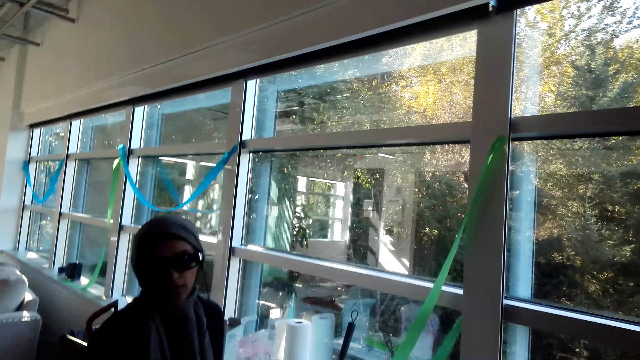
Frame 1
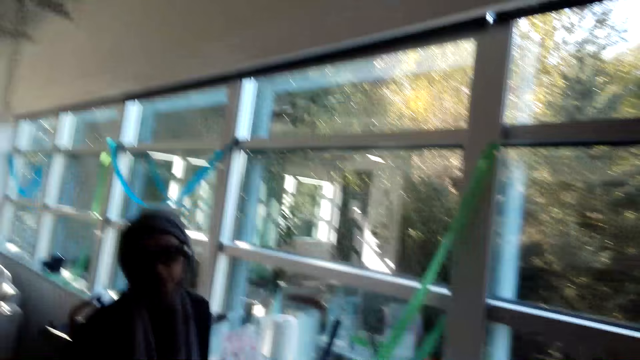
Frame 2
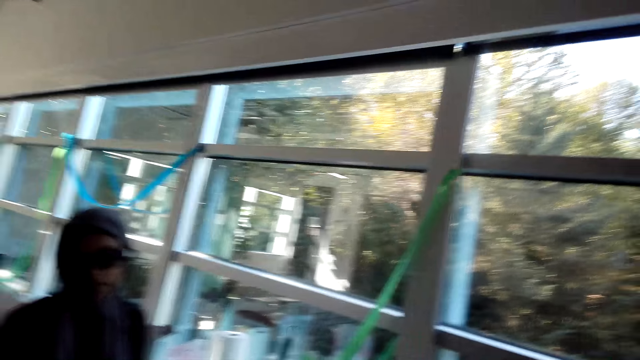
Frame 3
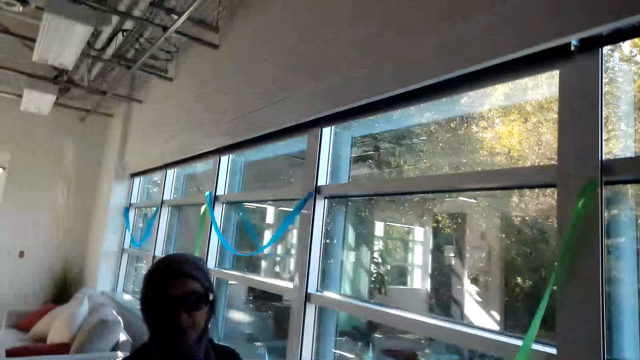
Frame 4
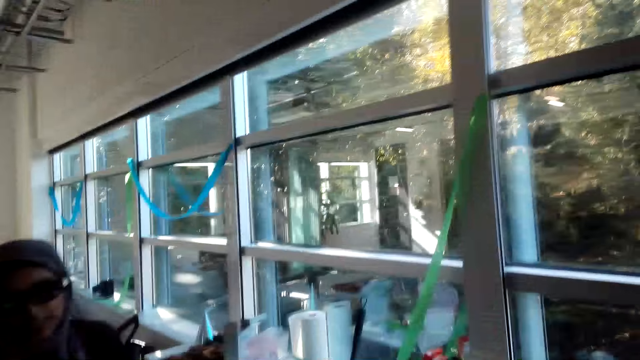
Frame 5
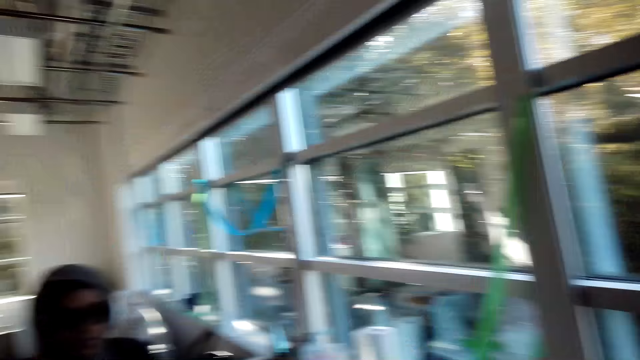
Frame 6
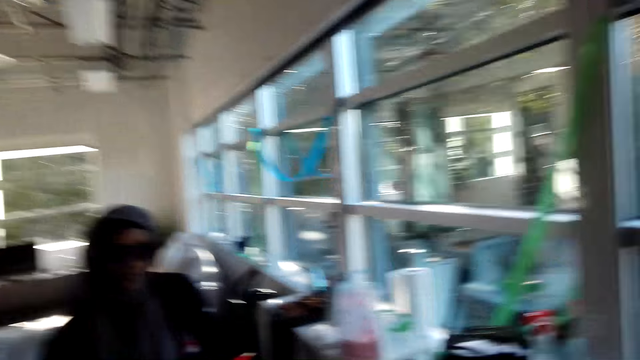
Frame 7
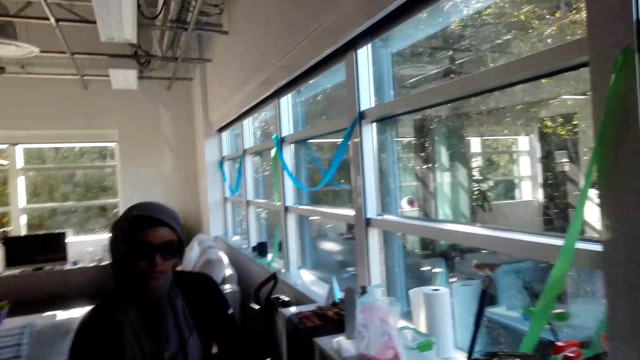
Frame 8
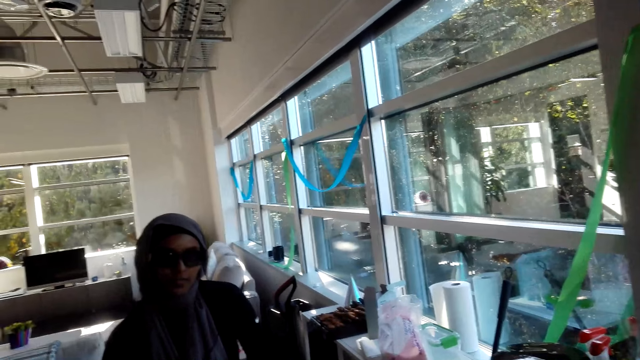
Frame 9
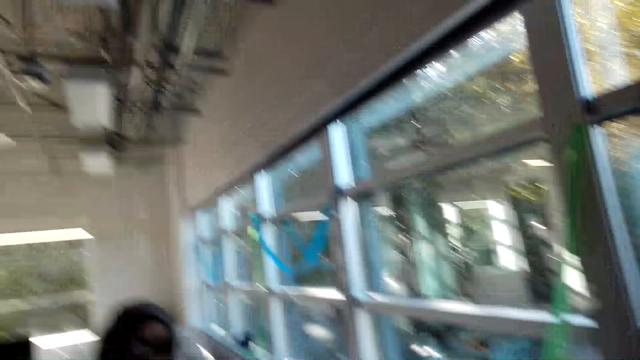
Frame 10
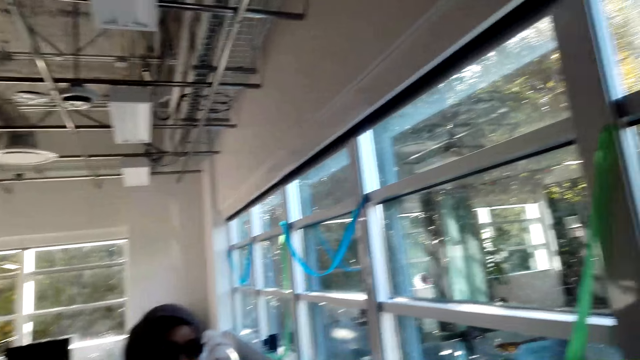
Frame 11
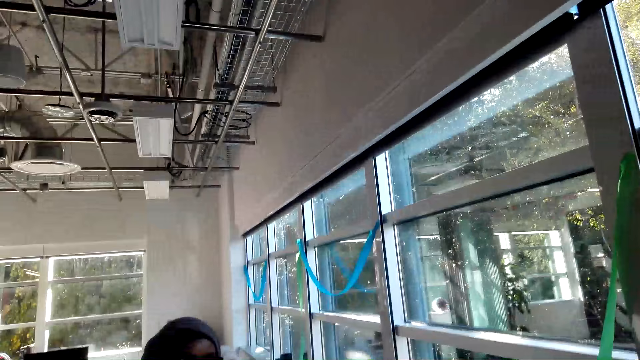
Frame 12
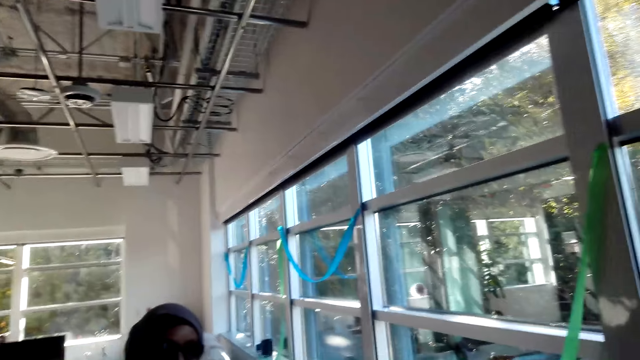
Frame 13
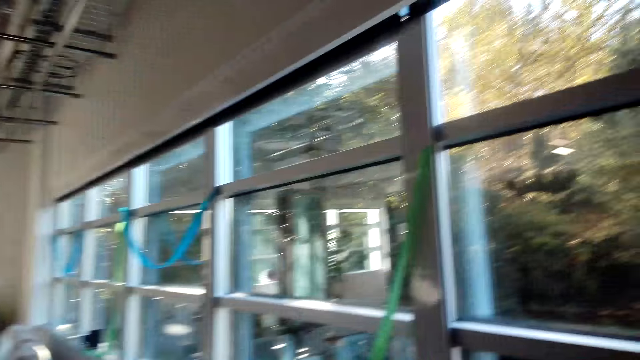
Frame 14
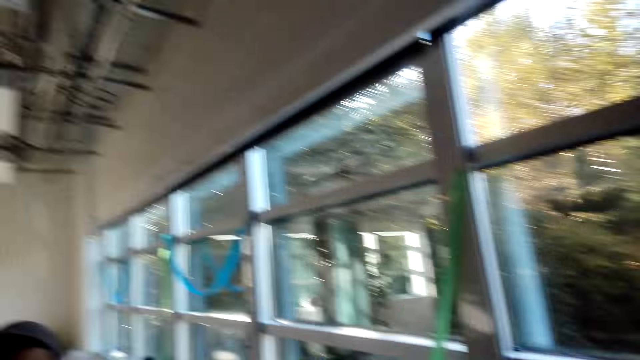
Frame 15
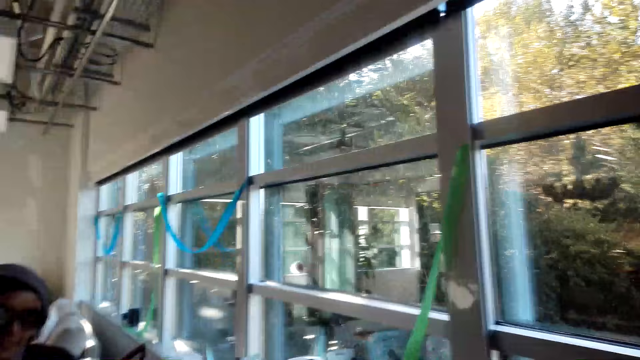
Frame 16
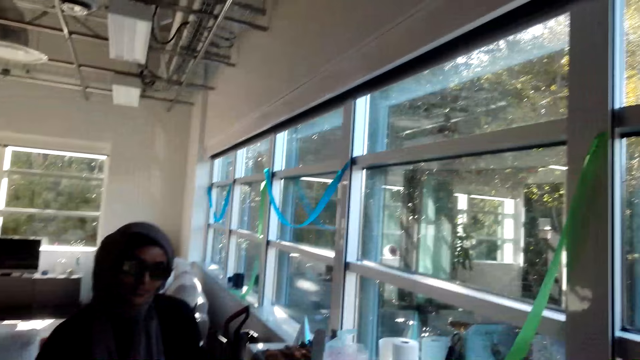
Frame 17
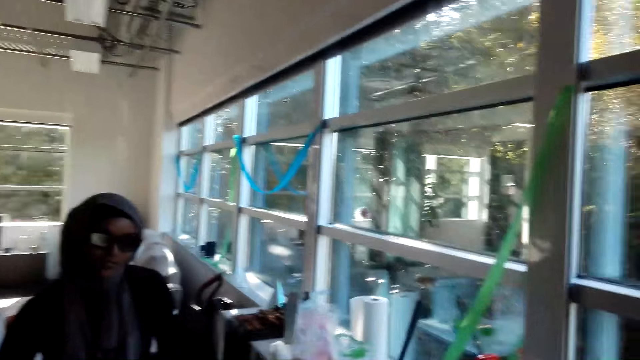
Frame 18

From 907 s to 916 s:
The lady speaks to the camera wearer. The camera wearer speaks to the lady.

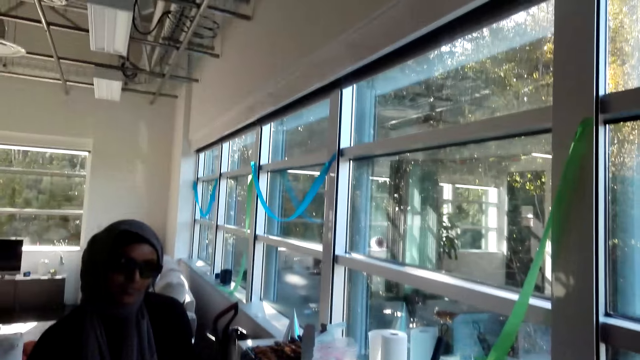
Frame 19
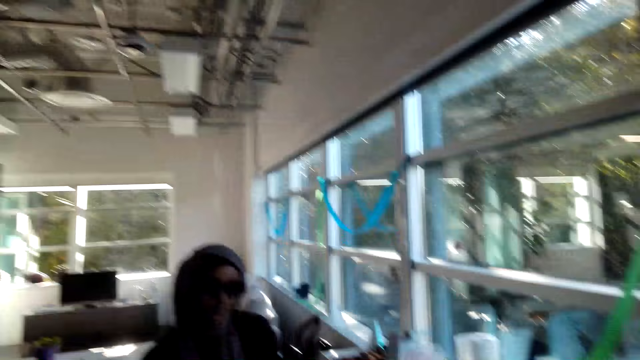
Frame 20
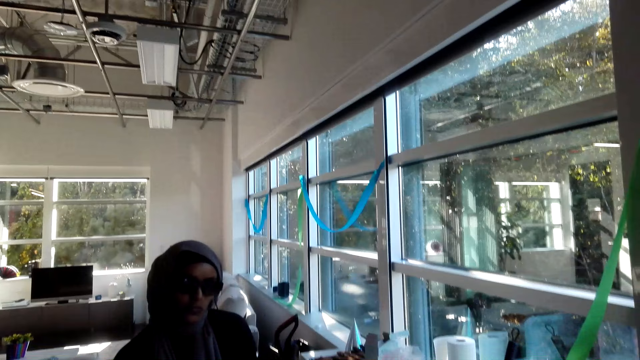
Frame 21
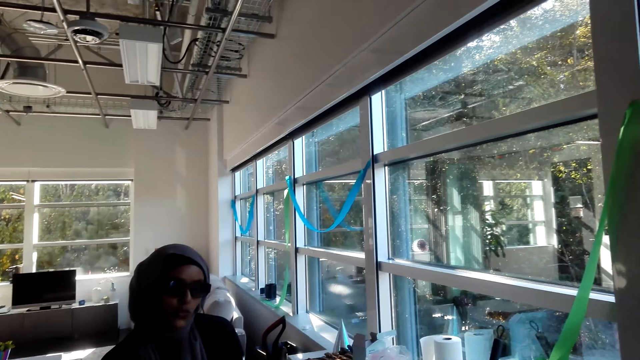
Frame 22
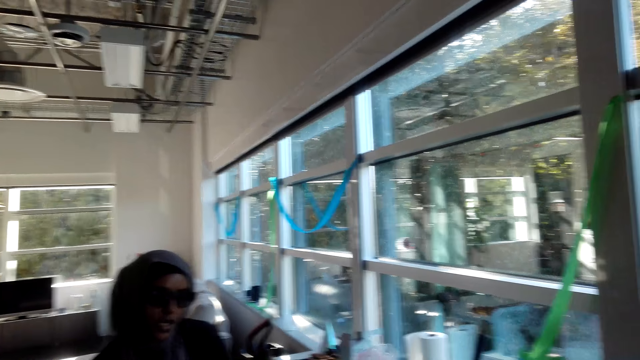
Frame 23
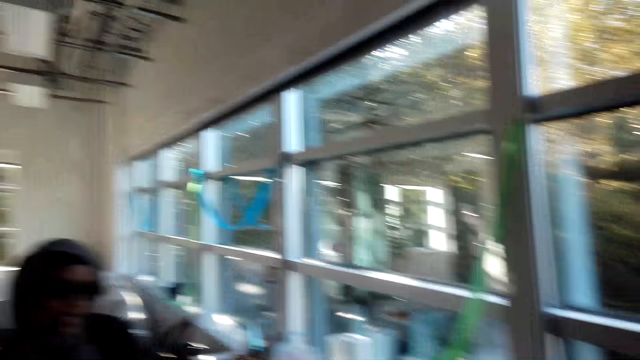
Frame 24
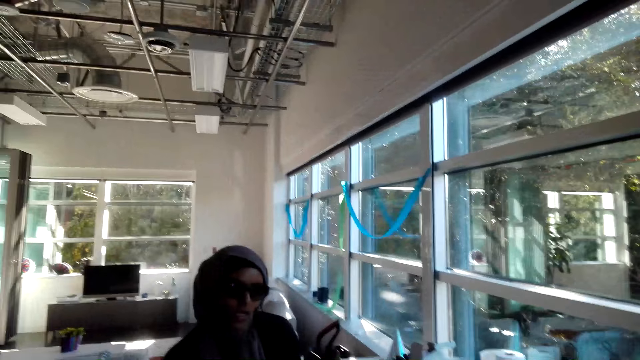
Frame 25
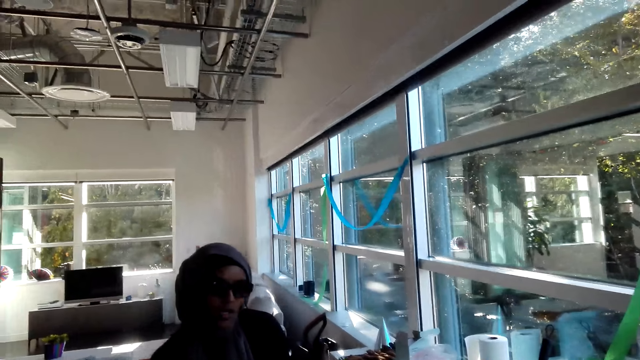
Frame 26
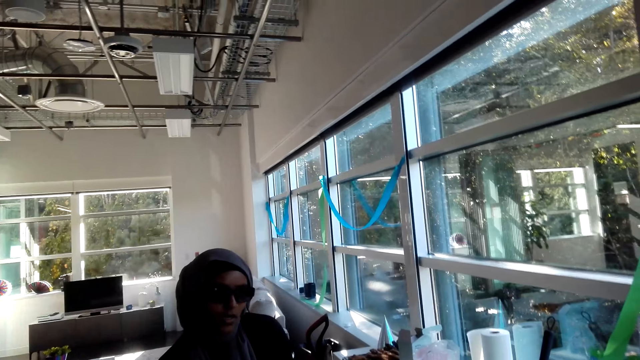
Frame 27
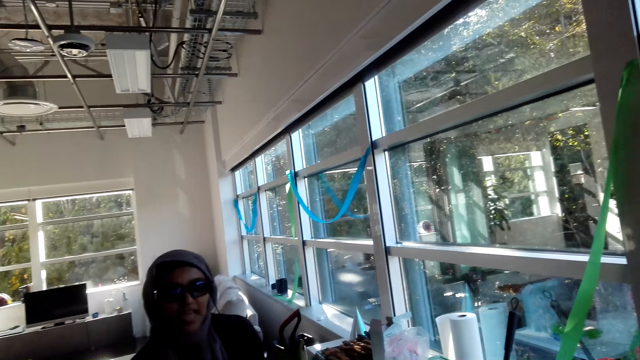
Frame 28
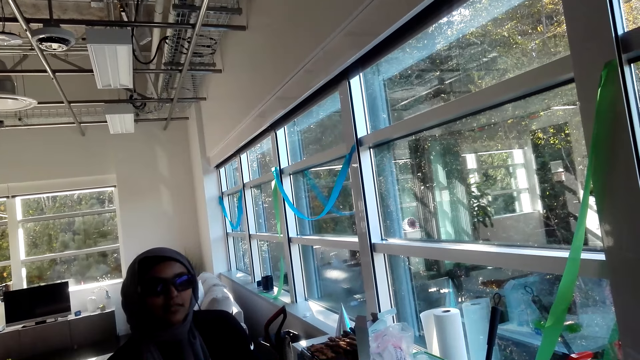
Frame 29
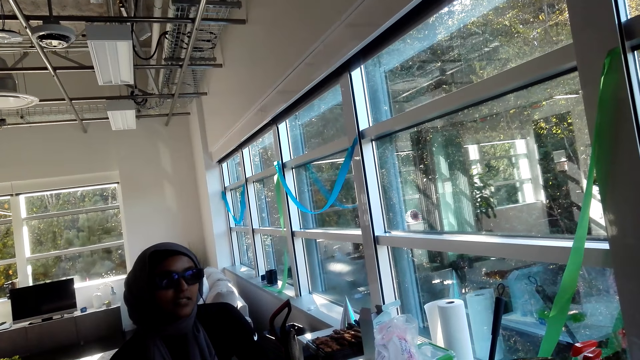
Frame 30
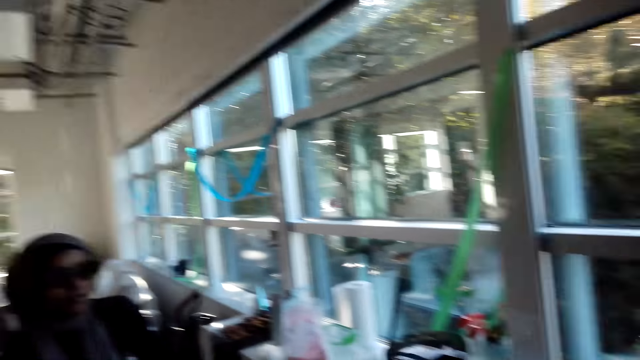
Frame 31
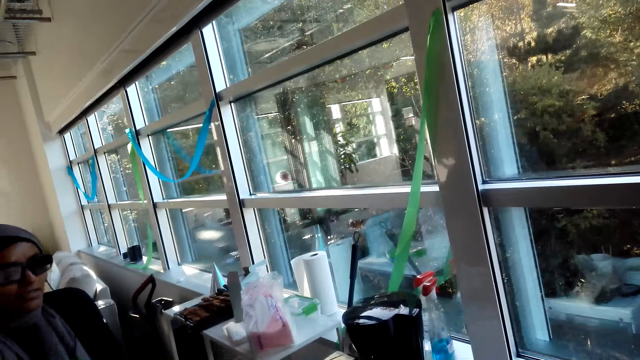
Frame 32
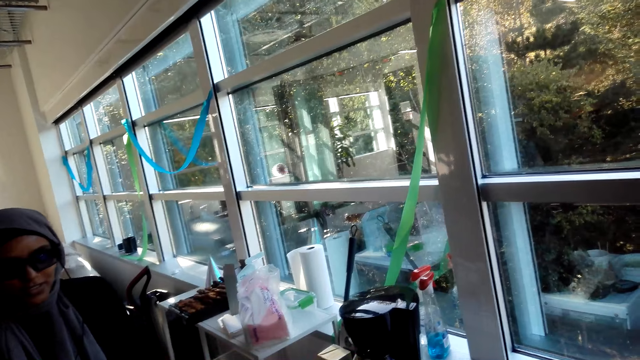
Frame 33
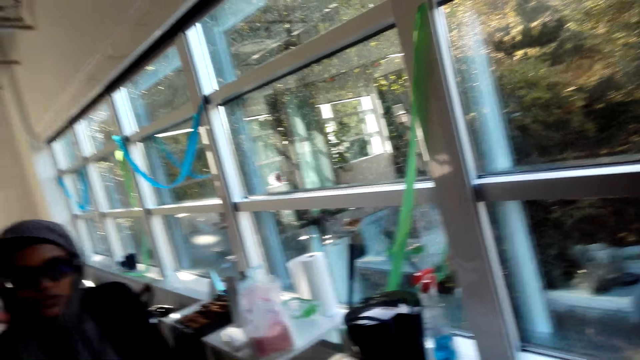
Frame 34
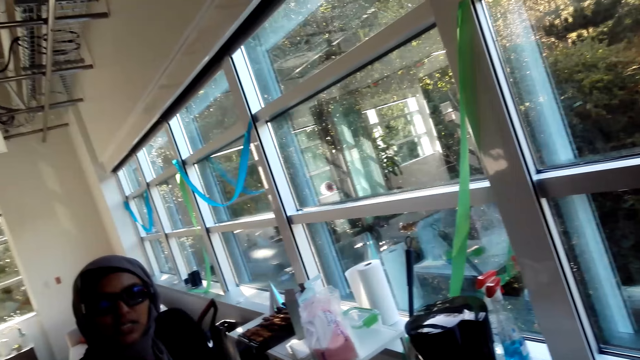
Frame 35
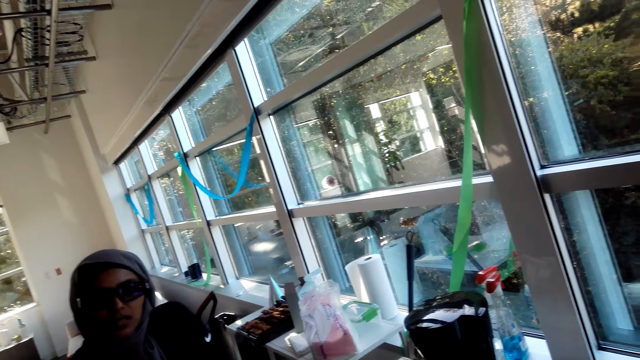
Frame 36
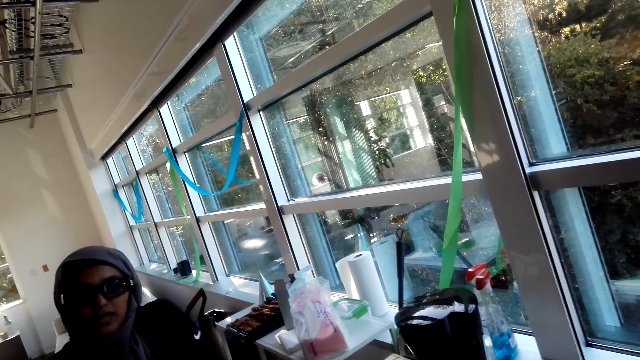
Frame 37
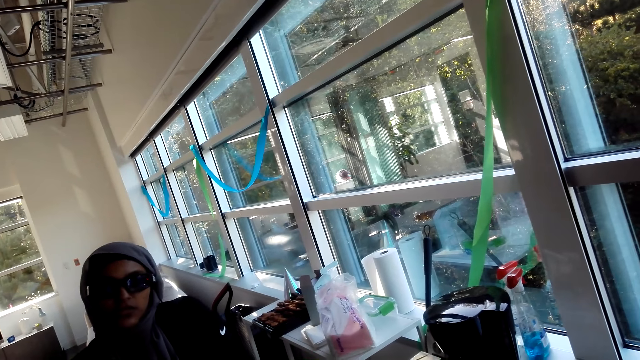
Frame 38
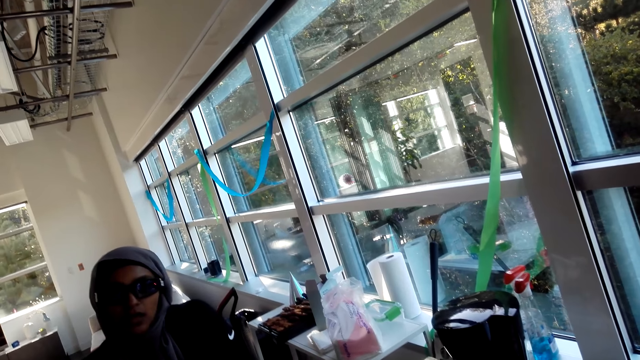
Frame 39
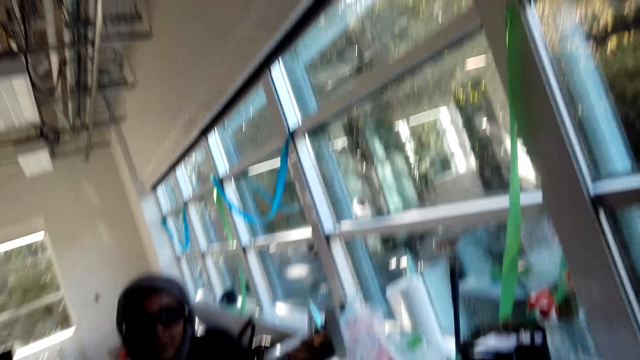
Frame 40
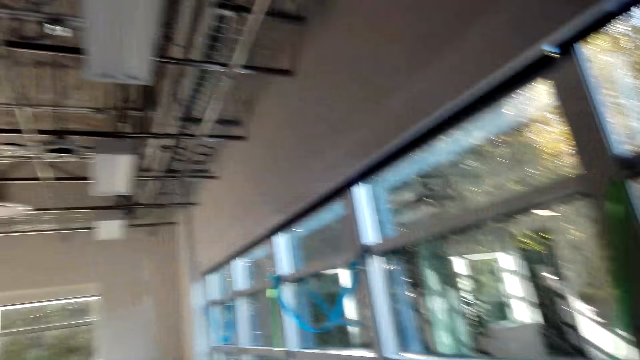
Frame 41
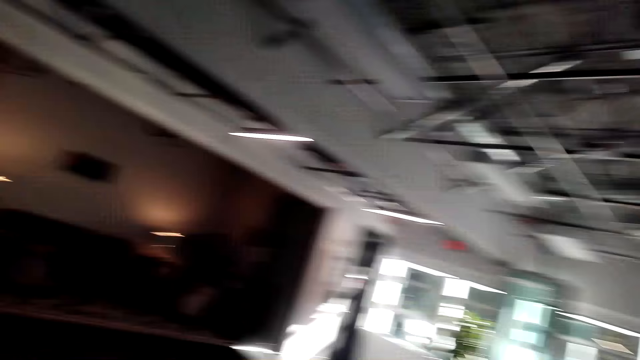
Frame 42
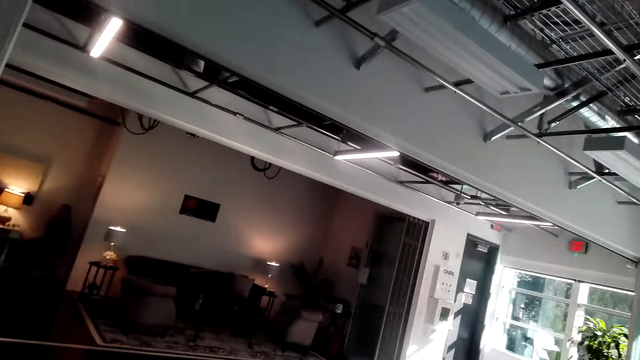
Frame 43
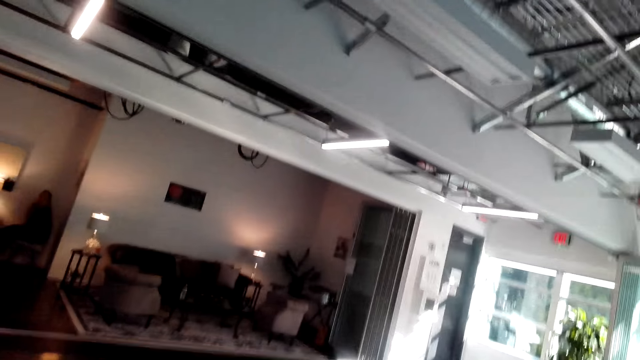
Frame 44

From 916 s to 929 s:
The lady speaks to the camera wearer. The camera wearer speaks to the lady. The lady speaks to the camera wearer. The camera wearer speaks to the lady. They look around the house.
